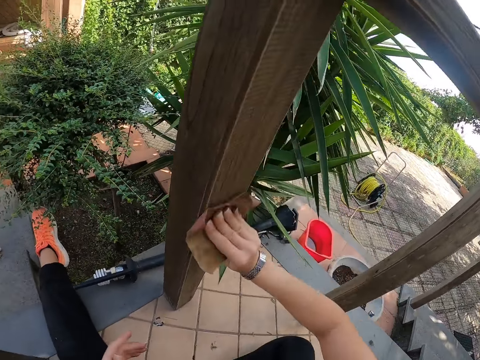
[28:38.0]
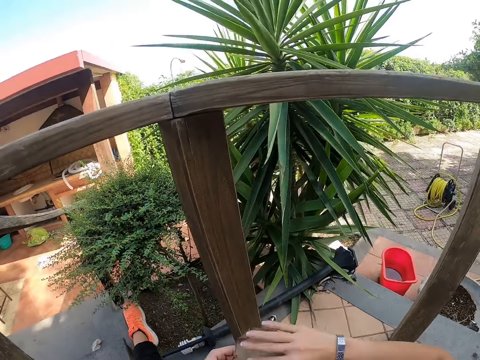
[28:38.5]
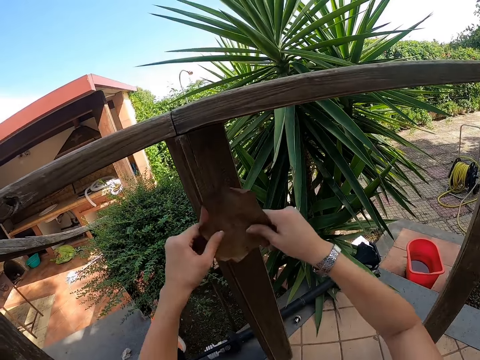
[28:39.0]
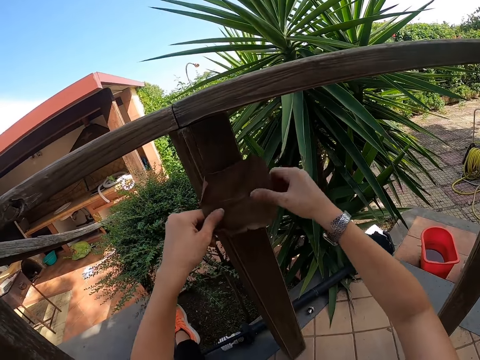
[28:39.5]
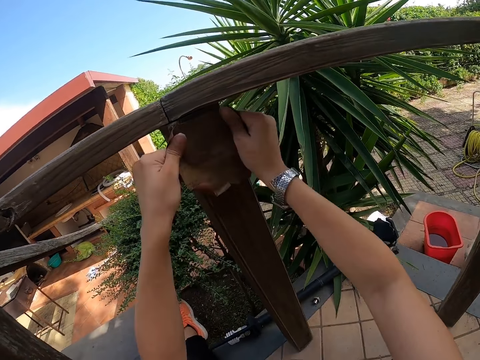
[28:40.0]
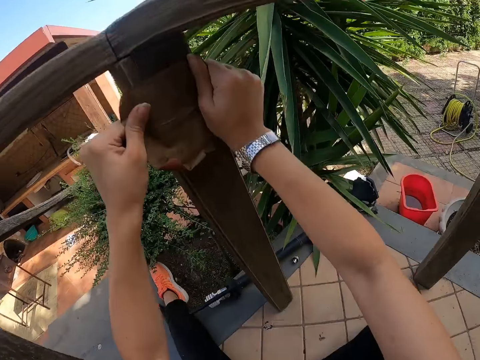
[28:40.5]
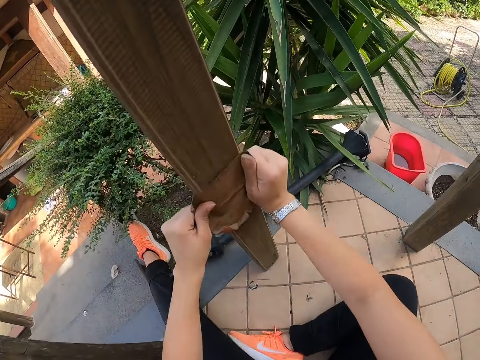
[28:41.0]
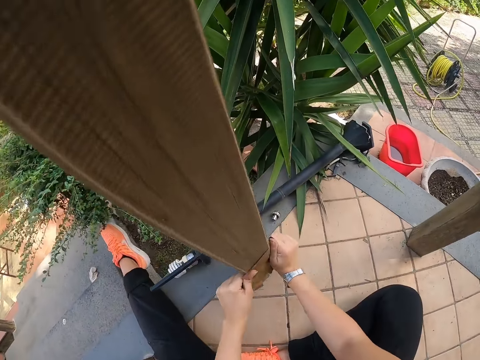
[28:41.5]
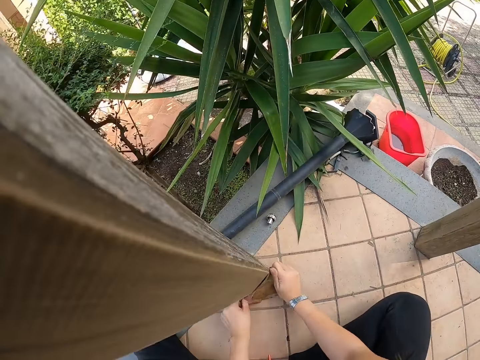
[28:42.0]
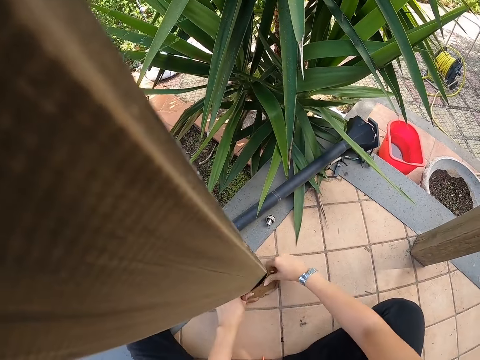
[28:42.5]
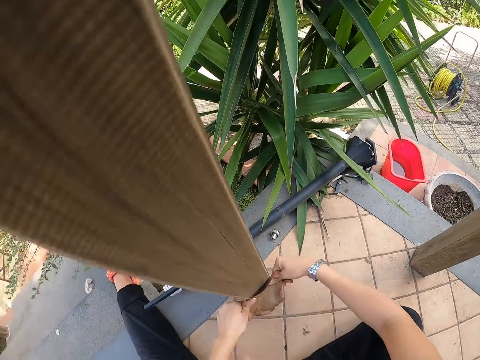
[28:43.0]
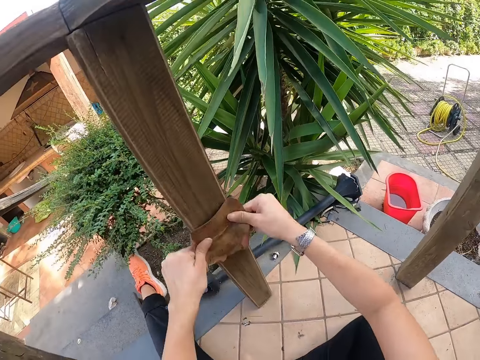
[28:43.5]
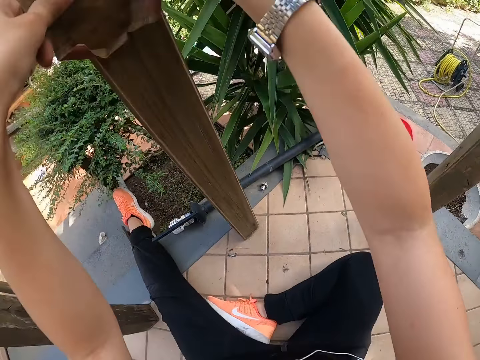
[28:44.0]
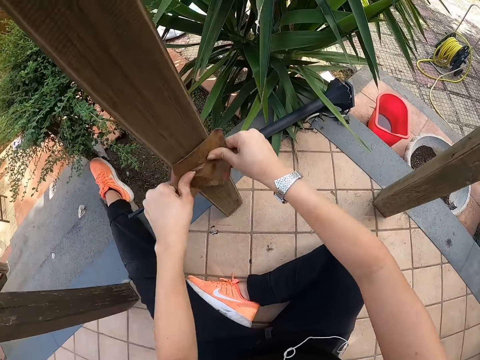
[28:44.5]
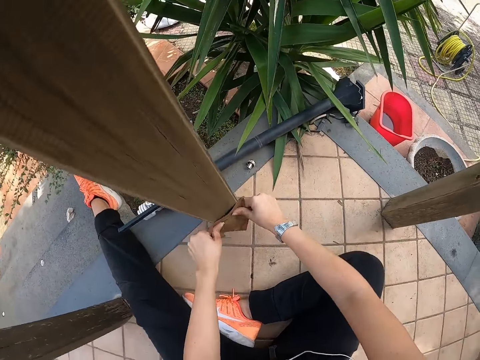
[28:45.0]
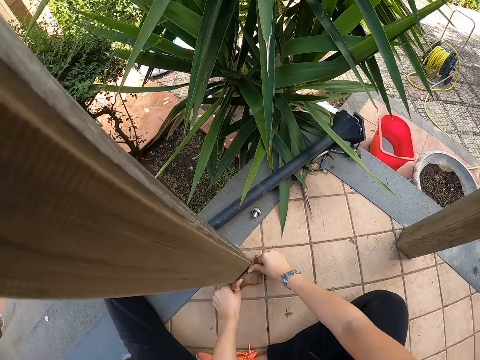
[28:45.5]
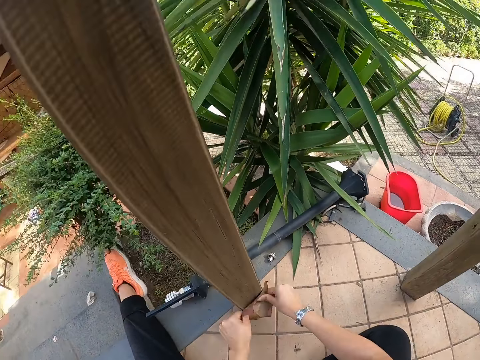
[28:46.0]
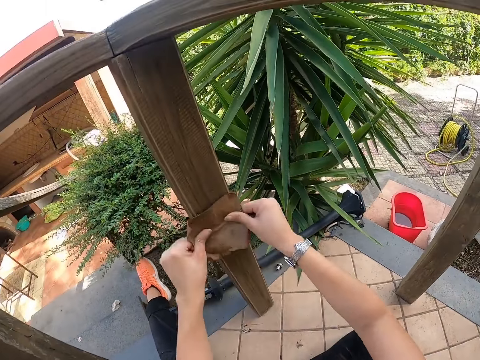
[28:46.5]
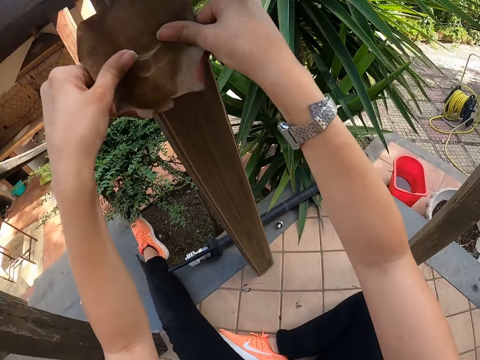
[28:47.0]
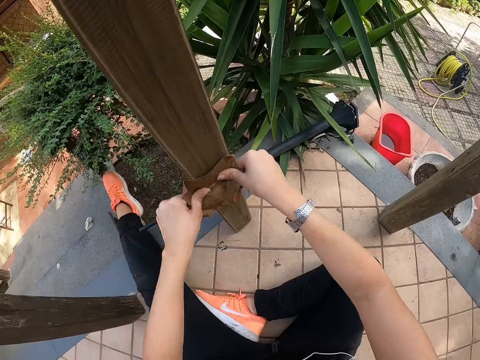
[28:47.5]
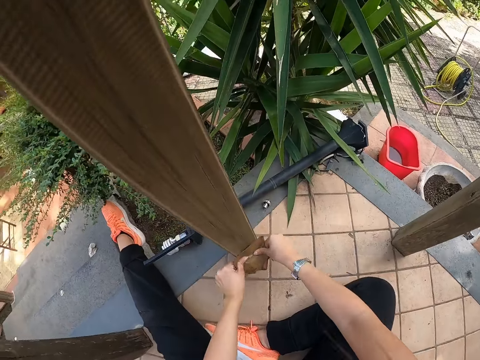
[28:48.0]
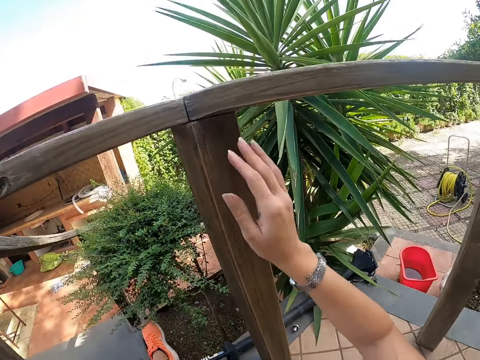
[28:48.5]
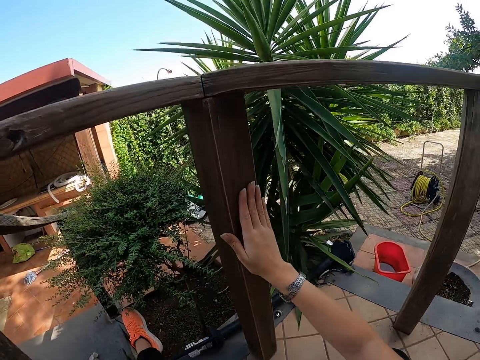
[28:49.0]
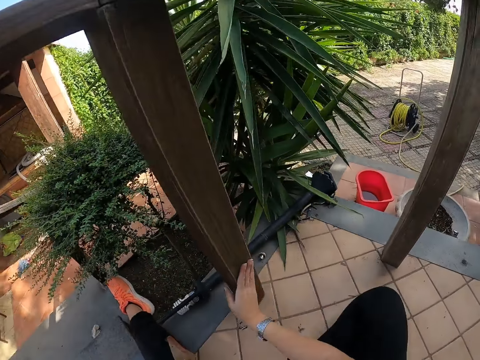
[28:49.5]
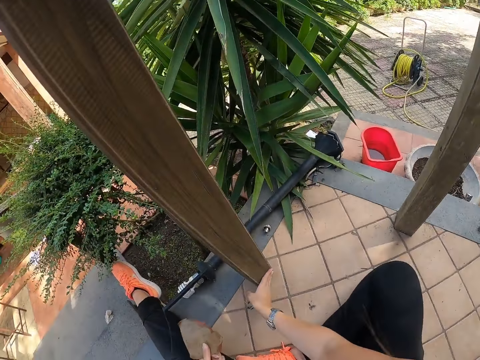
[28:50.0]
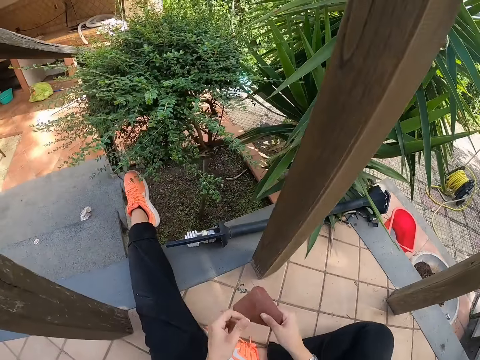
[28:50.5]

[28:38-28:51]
The camera wearer scrubs the wood with both hands. They feel the wood with the right hand.

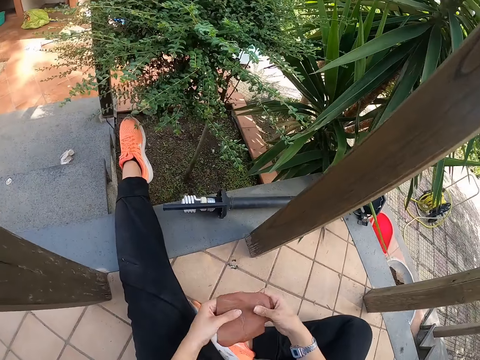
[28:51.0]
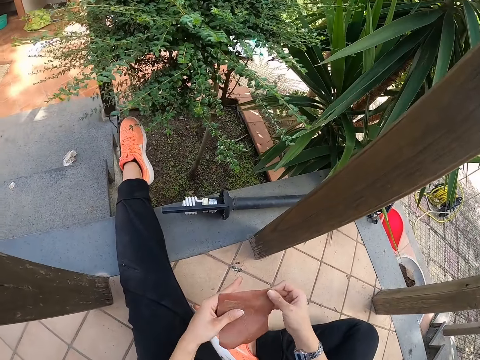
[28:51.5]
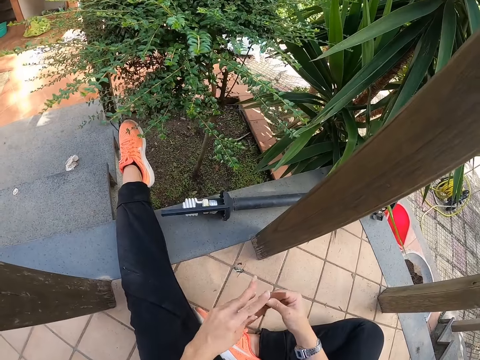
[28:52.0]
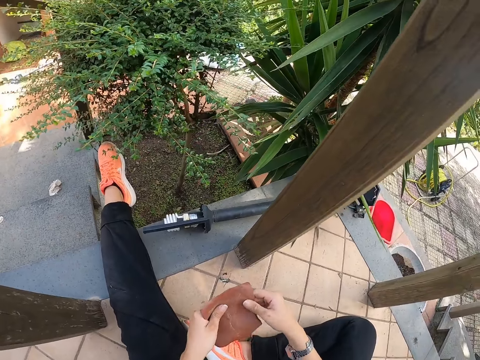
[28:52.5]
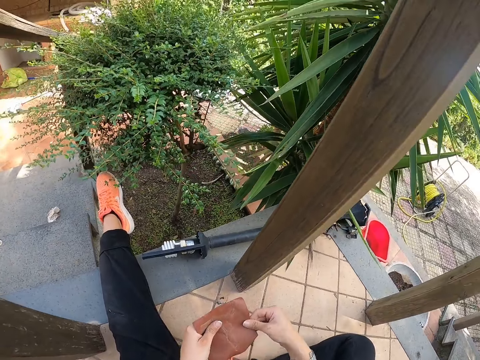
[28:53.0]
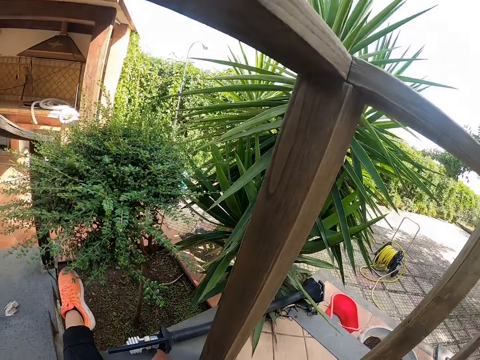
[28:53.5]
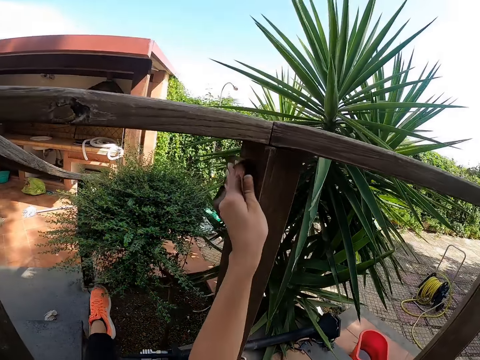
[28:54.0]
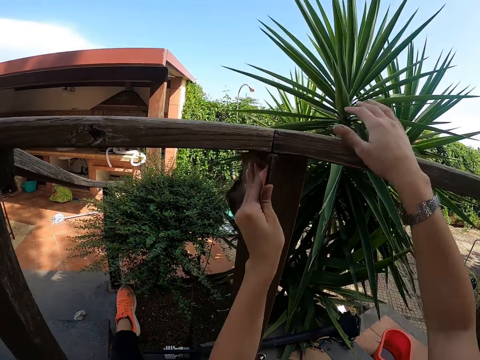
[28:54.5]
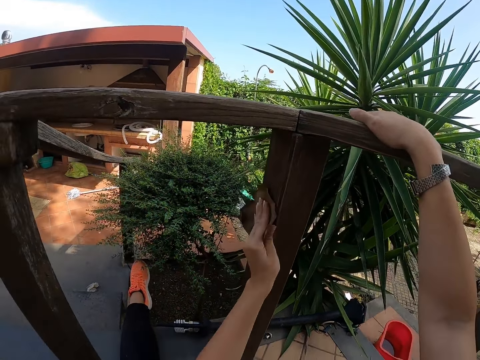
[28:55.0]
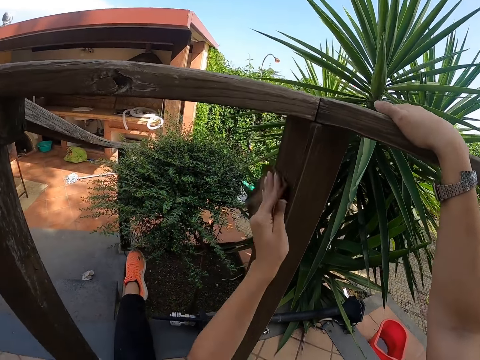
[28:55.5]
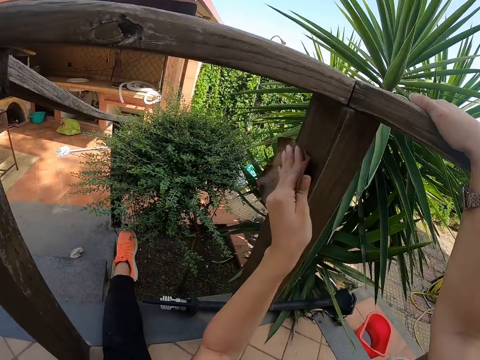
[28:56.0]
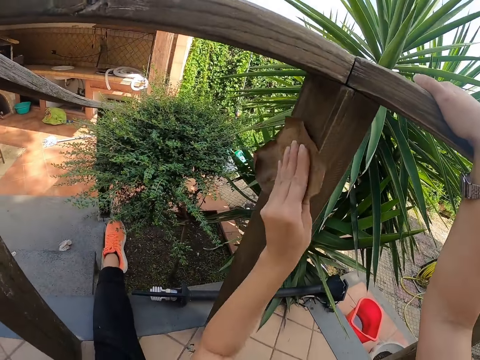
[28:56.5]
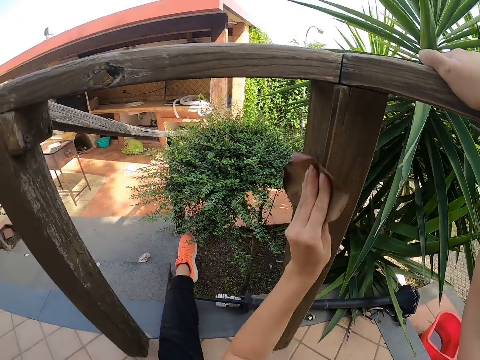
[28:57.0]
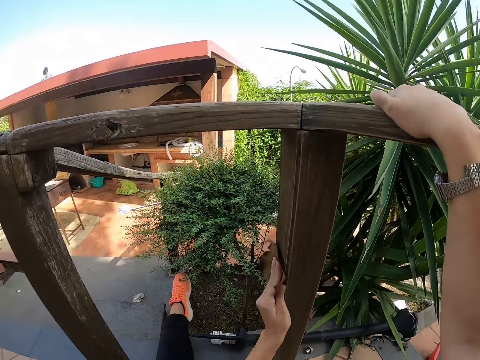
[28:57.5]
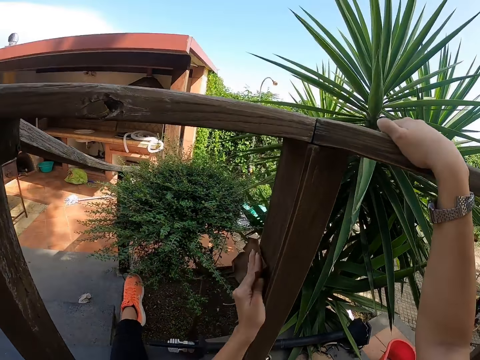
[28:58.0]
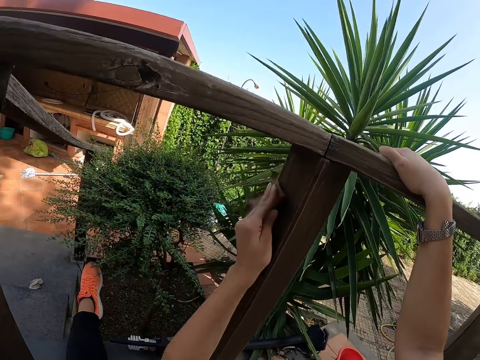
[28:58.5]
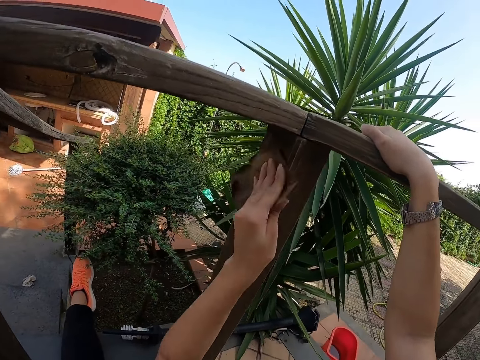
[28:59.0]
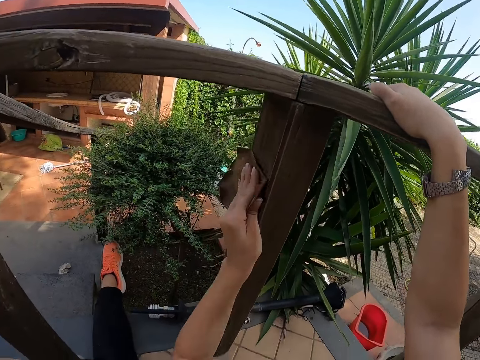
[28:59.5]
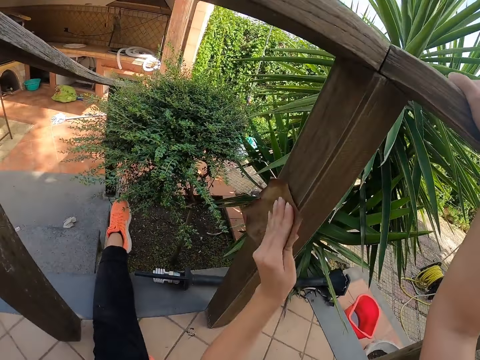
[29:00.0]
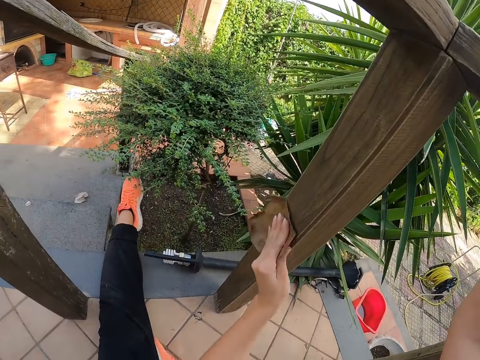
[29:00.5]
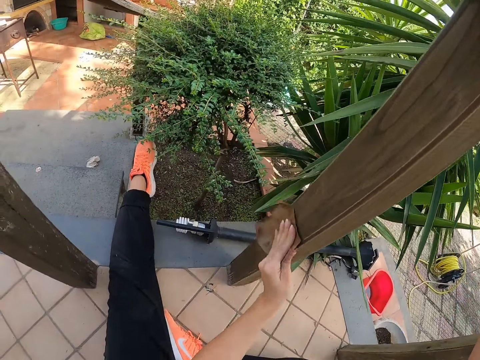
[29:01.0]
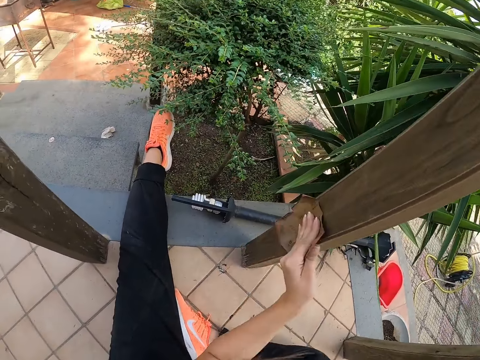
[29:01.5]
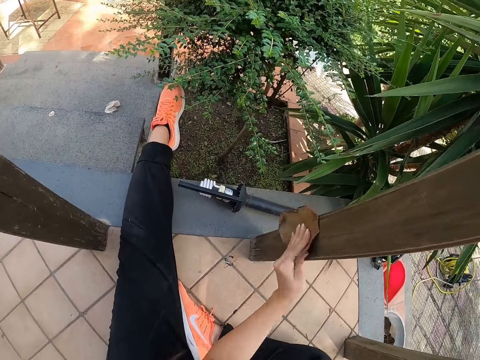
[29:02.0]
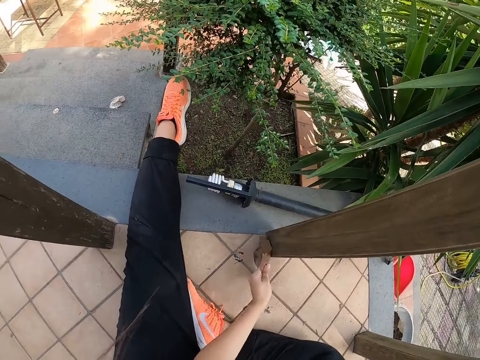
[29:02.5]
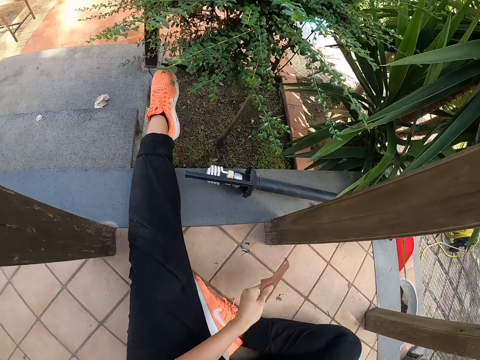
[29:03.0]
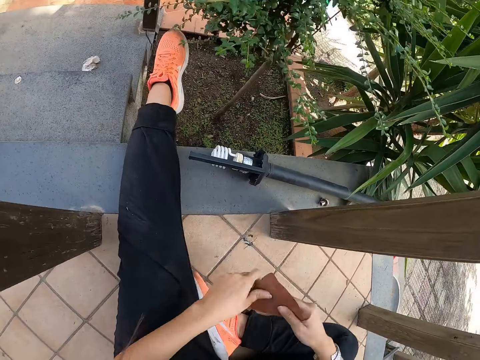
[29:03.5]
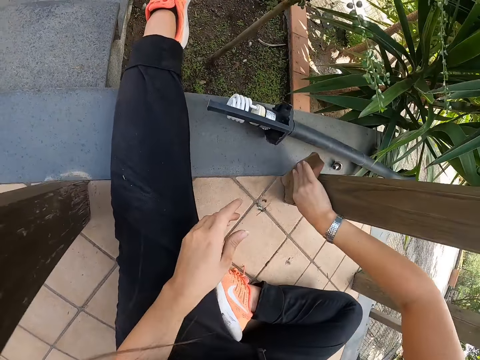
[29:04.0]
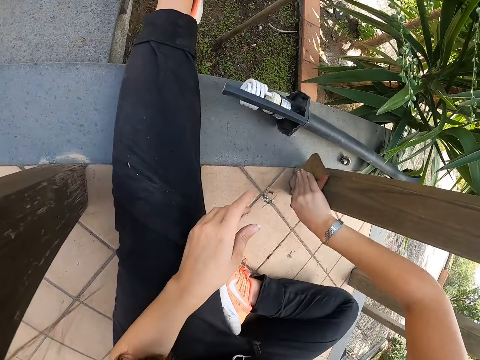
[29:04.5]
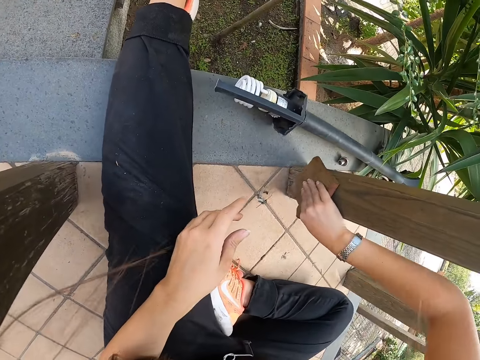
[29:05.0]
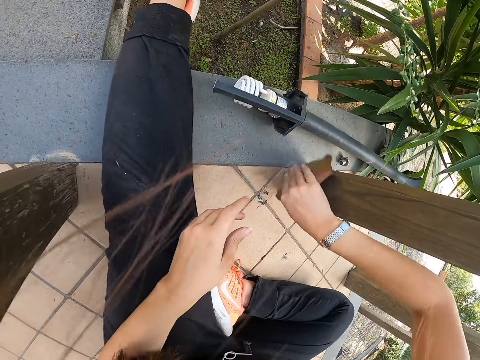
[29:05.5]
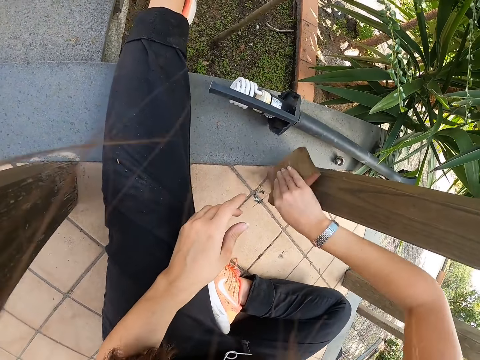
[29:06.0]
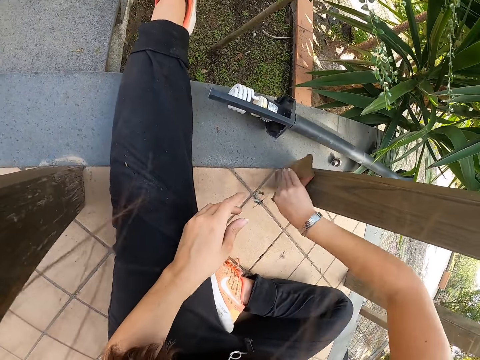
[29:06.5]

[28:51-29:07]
The camera wearer holds sandpaper with both hands. They adjust the sandpaper with both hands. They scrub wood with the left hand. They hold the wood with the right hand. They scrub the wood with the left hand. They place the sandpaper on the right hand and scrub the wood.
